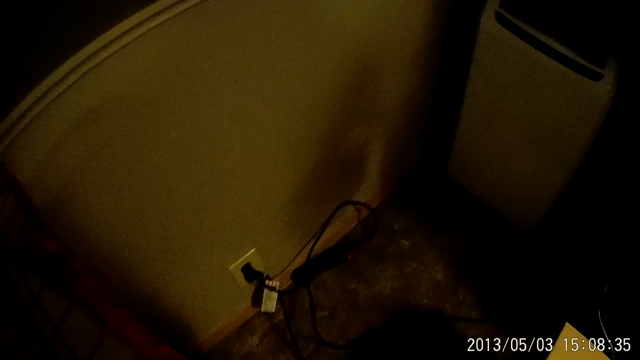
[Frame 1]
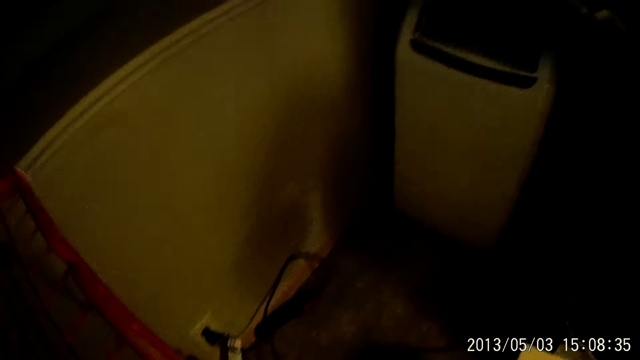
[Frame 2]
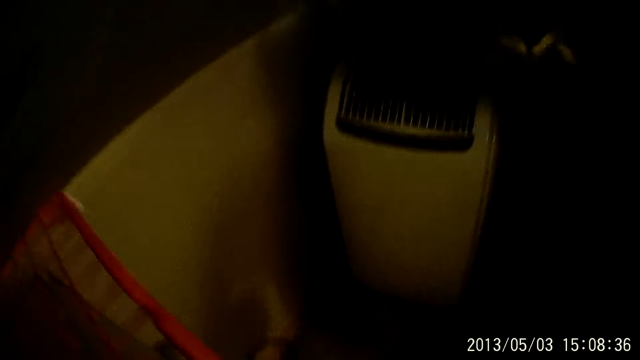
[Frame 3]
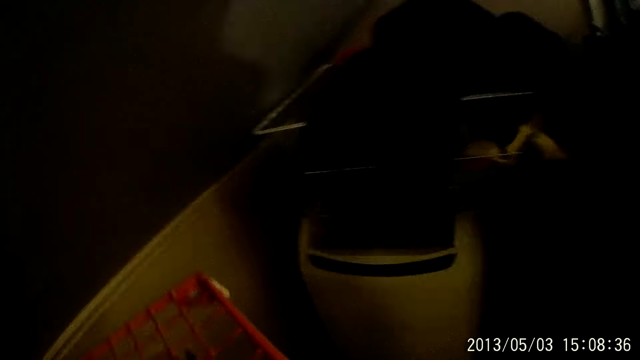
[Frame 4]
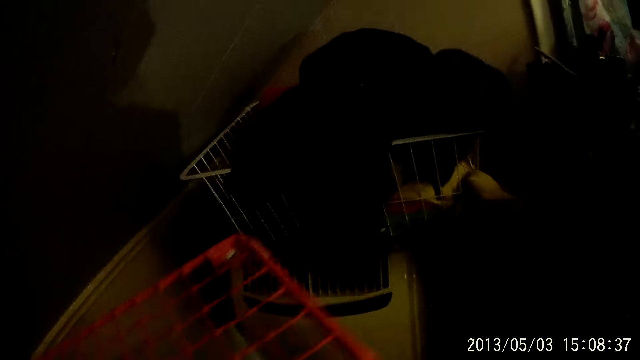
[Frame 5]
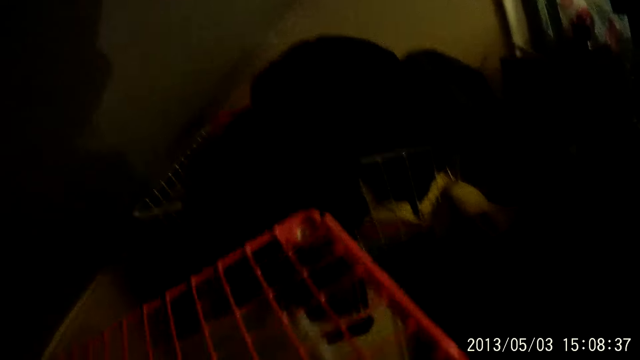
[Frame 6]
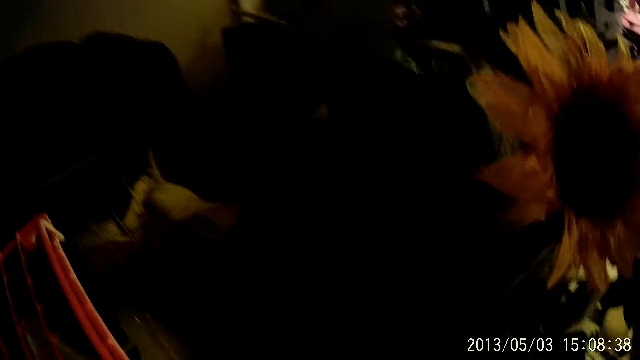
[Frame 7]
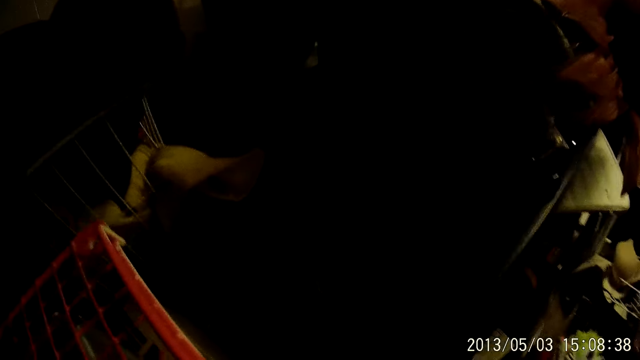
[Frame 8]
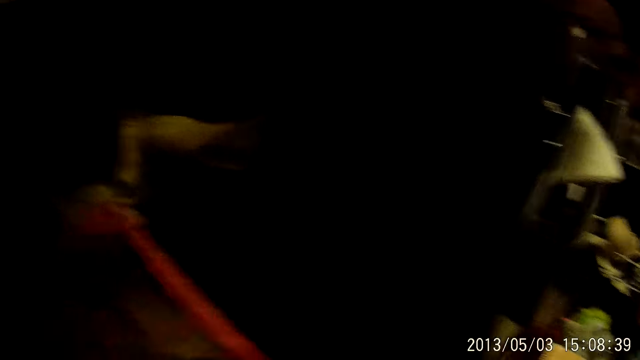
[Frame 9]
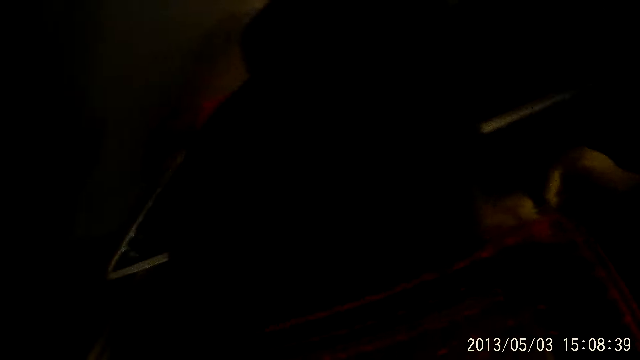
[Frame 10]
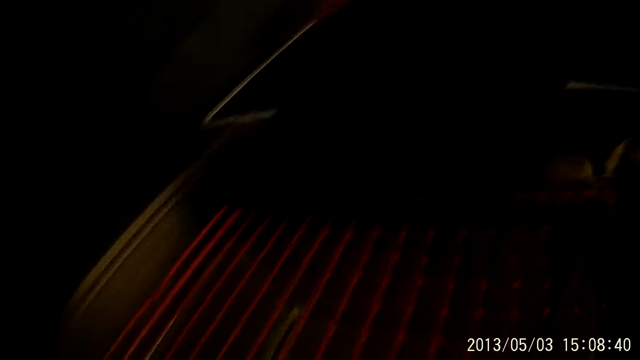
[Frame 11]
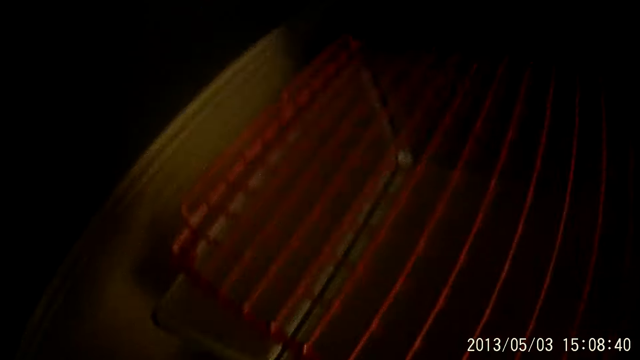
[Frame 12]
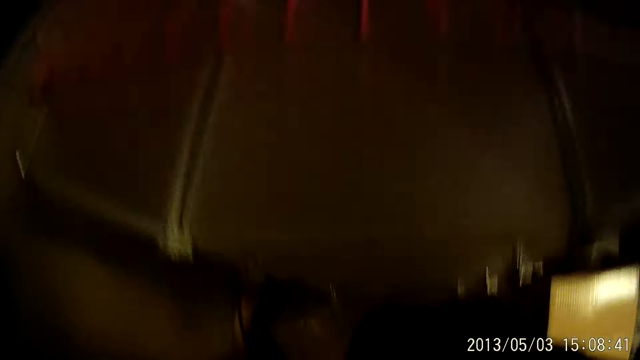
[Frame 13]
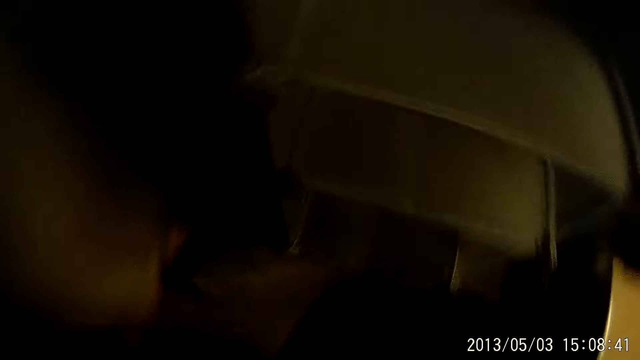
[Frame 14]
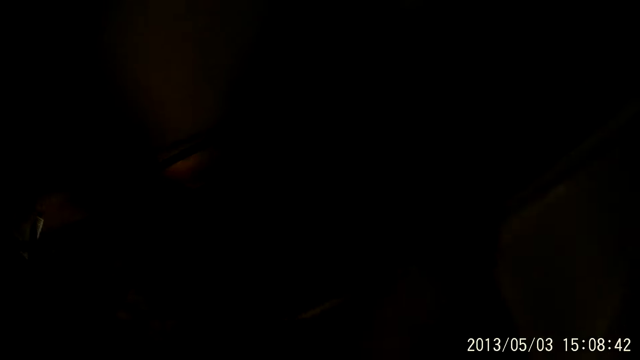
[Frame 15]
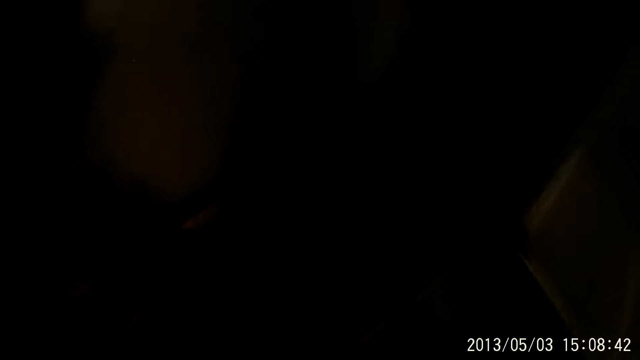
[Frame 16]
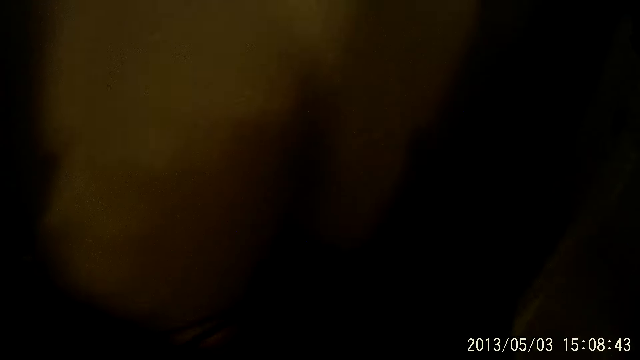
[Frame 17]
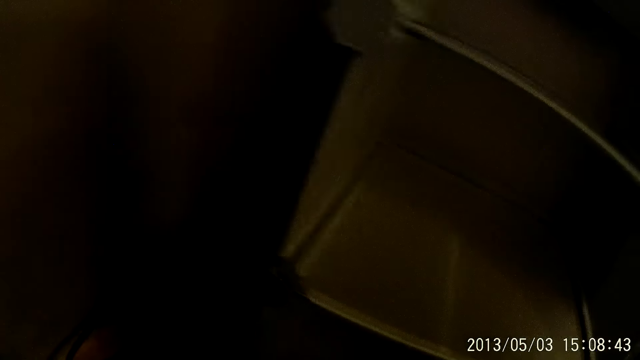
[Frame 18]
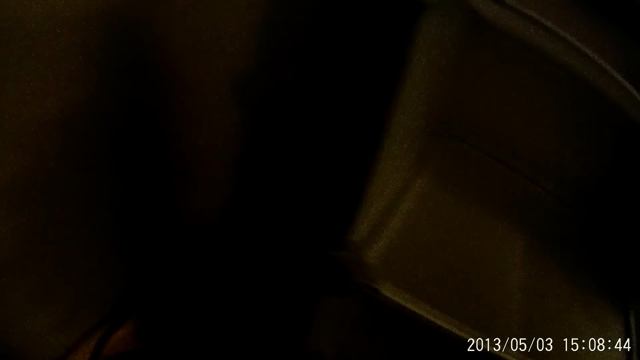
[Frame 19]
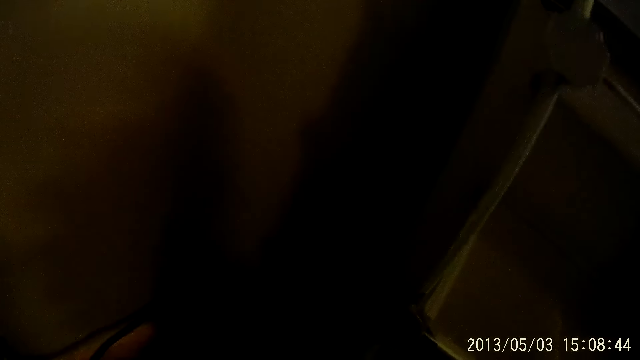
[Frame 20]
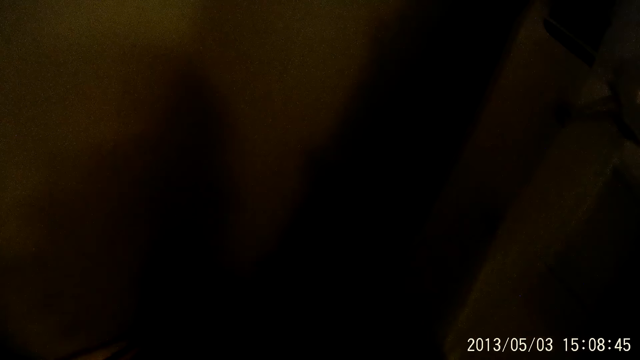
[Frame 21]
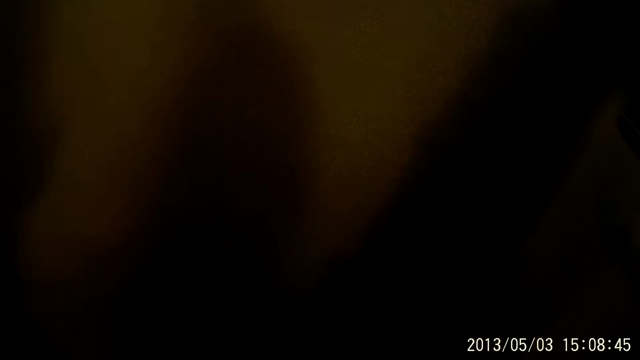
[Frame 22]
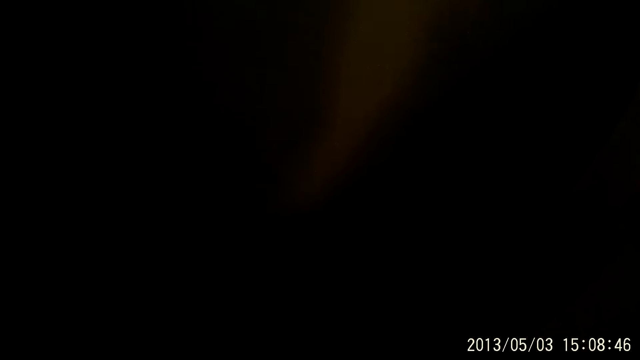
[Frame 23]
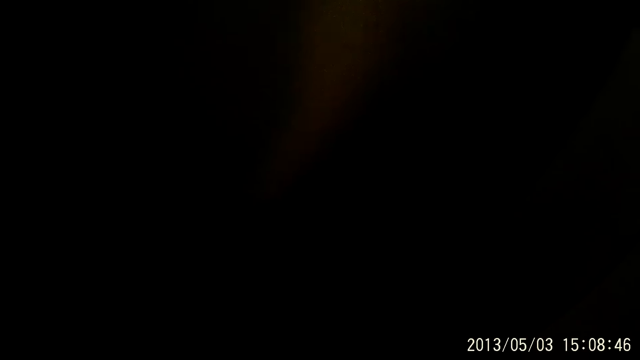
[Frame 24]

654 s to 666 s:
The camera wearer moves a storage shelf in the room. They look around.

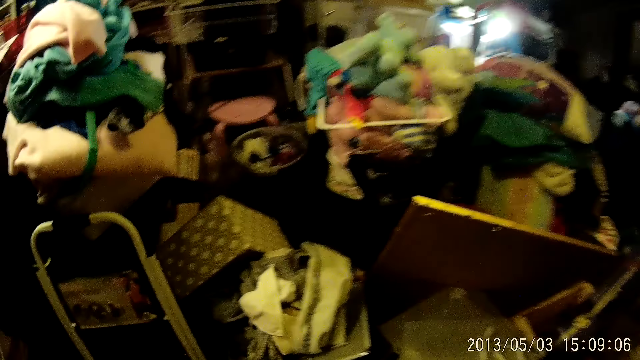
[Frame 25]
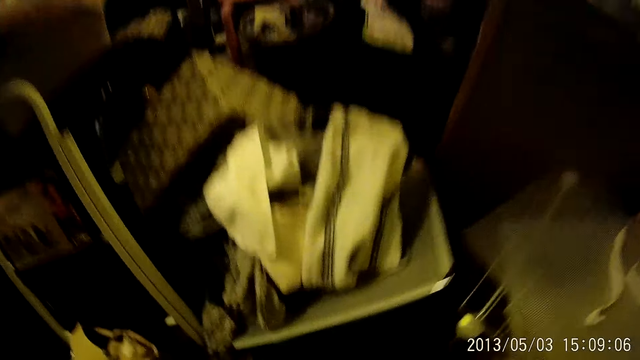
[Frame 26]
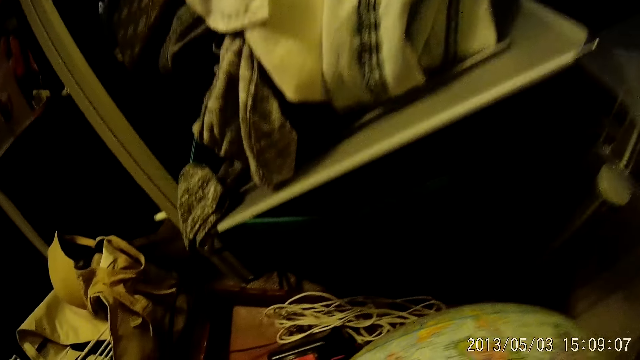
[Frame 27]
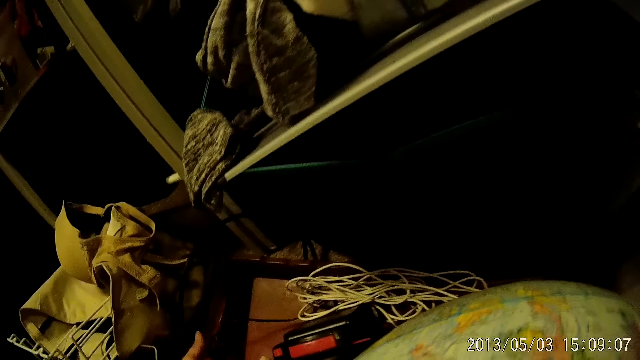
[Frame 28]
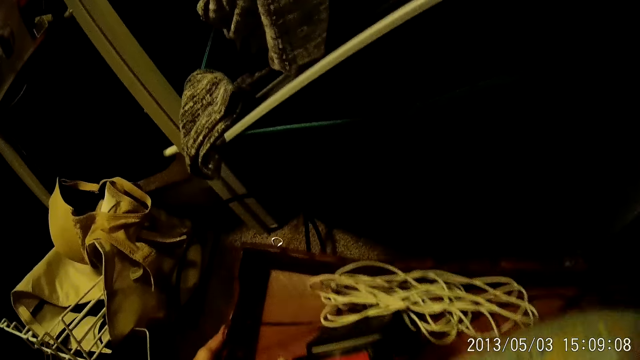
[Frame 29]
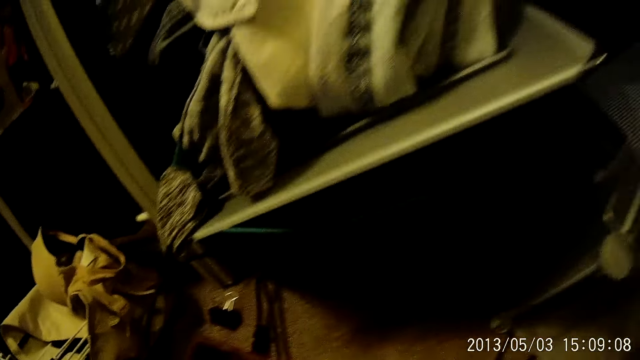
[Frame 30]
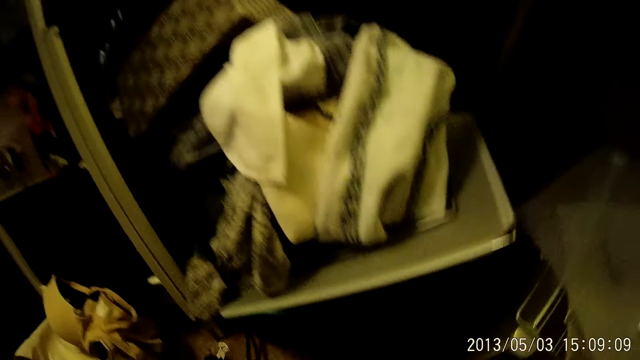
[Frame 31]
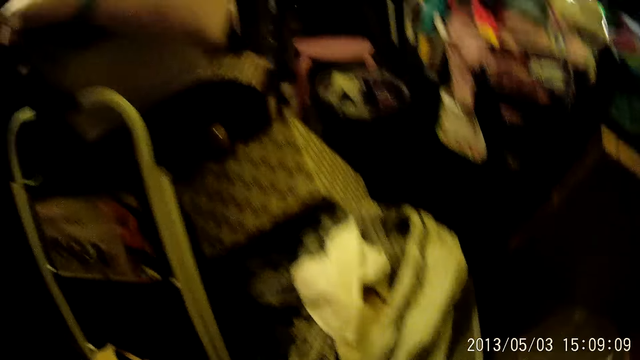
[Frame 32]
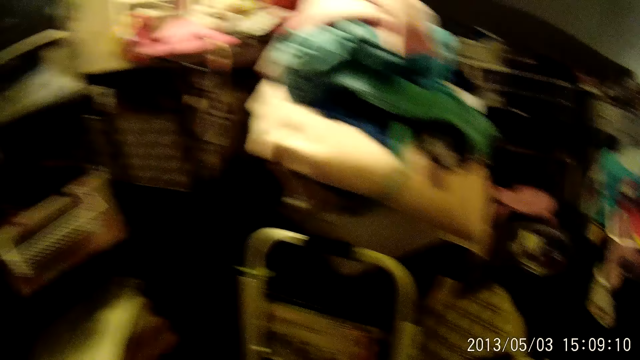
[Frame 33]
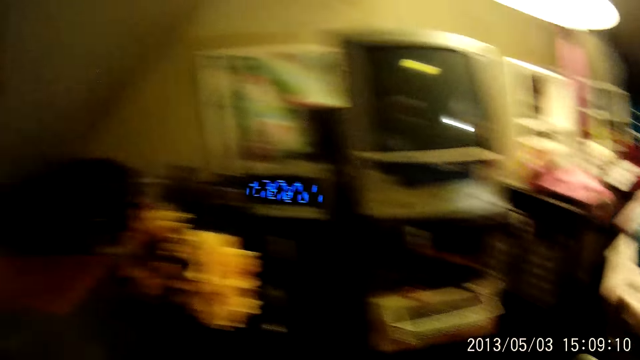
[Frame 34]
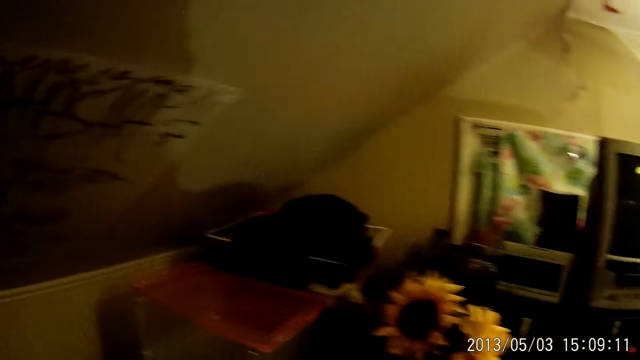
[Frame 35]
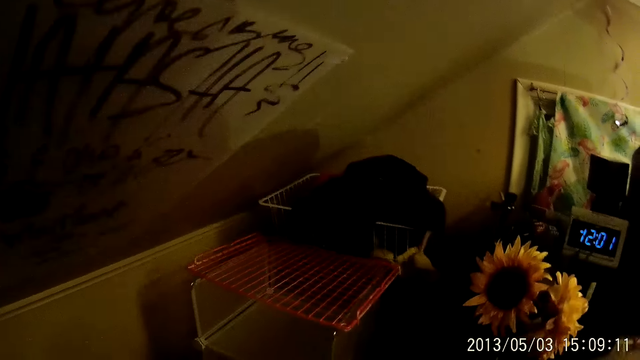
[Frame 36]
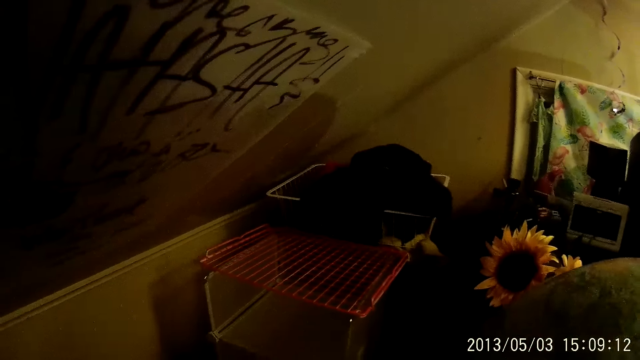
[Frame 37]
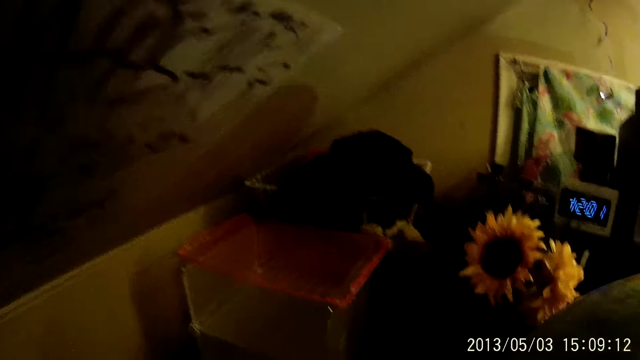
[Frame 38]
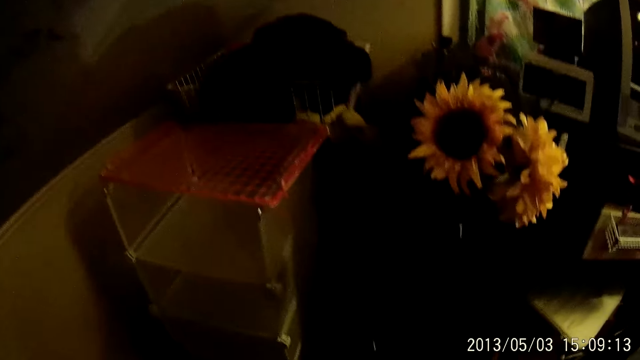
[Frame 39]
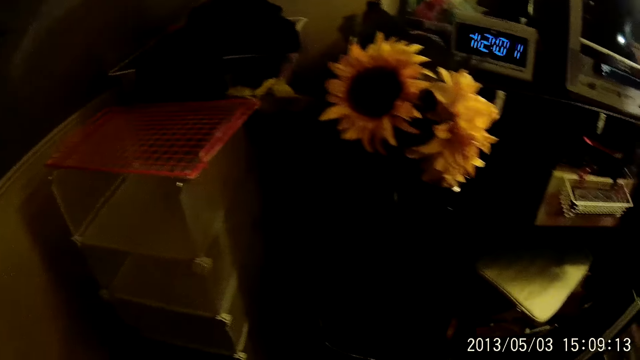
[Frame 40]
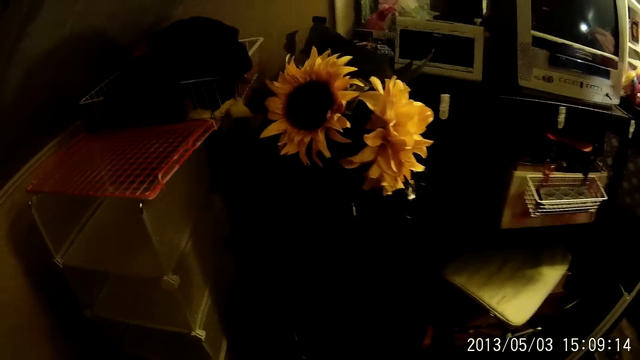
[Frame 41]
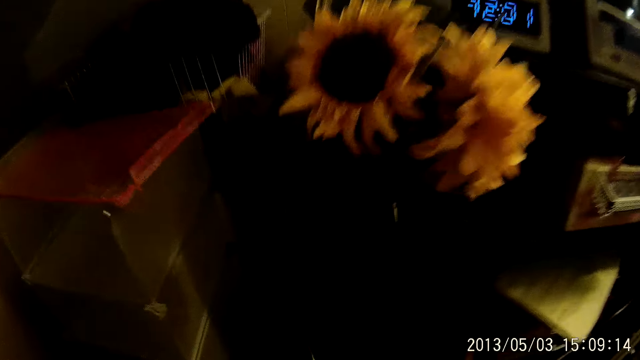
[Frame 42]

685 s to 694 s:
The camera wearer picks up a box from the floor with both hands. They look around.
